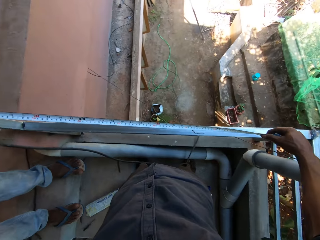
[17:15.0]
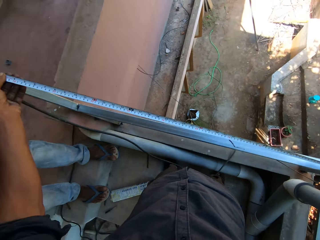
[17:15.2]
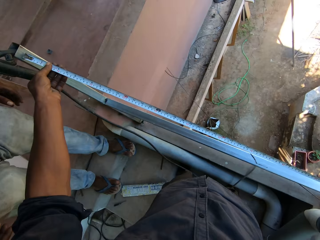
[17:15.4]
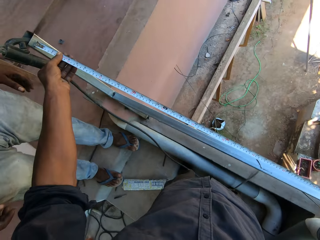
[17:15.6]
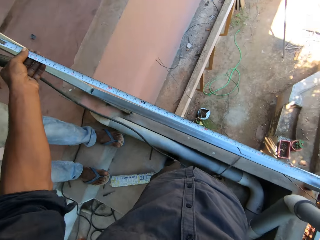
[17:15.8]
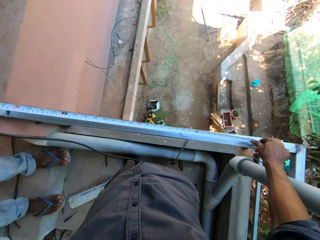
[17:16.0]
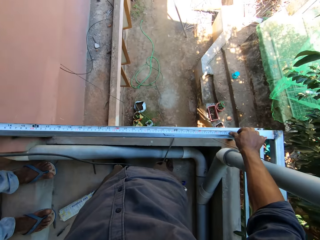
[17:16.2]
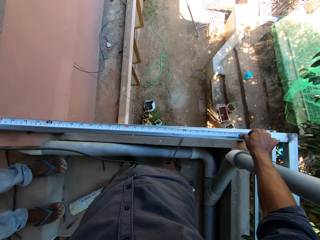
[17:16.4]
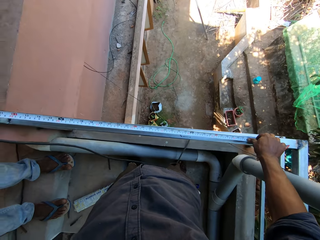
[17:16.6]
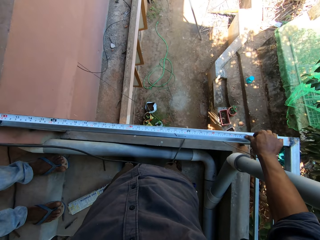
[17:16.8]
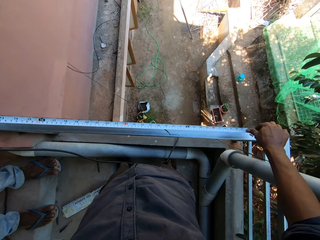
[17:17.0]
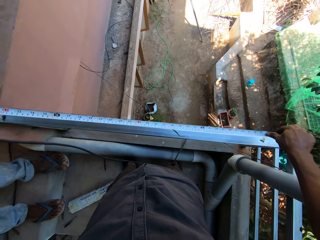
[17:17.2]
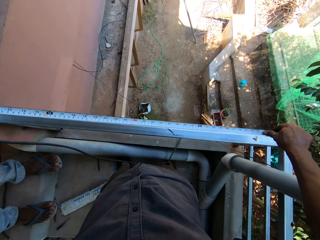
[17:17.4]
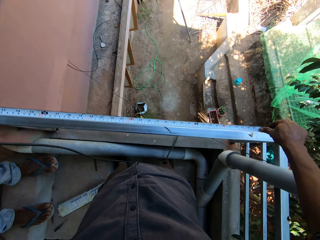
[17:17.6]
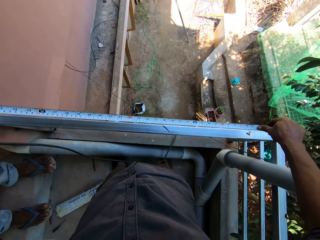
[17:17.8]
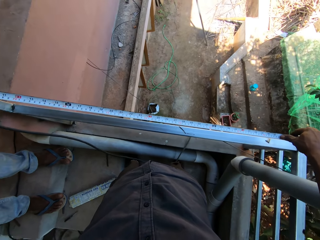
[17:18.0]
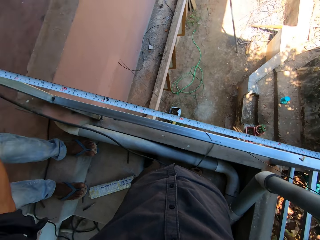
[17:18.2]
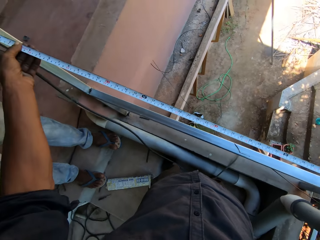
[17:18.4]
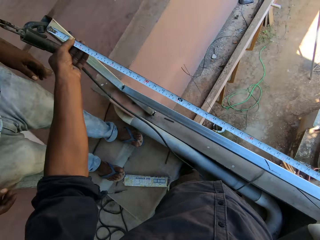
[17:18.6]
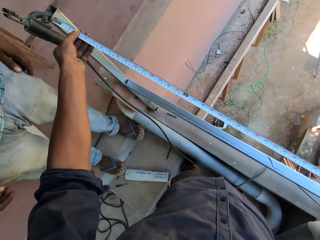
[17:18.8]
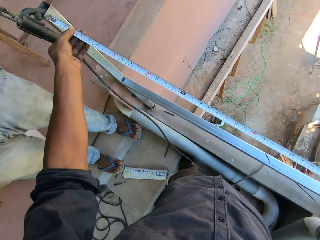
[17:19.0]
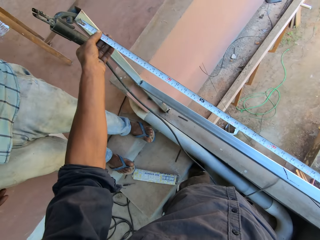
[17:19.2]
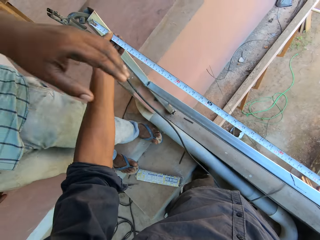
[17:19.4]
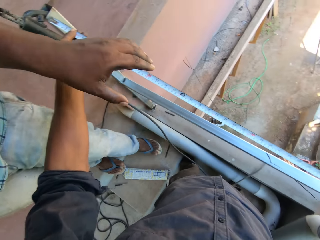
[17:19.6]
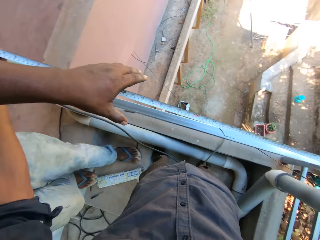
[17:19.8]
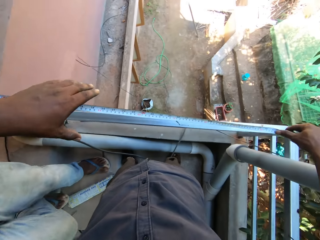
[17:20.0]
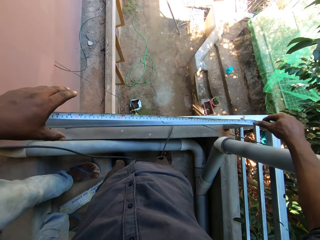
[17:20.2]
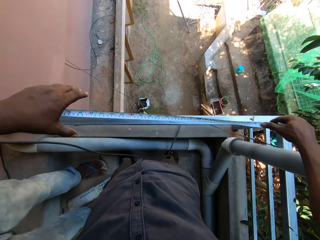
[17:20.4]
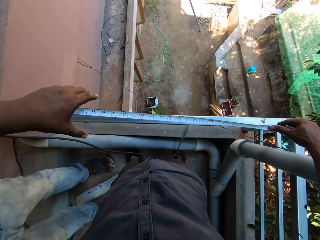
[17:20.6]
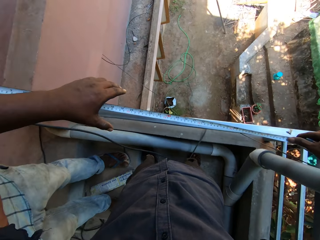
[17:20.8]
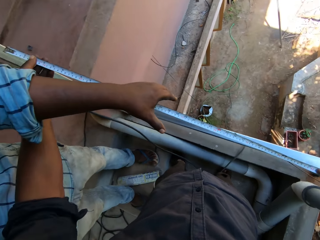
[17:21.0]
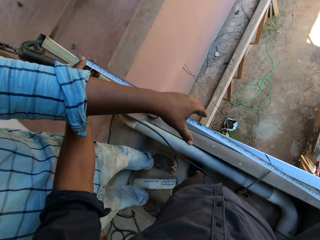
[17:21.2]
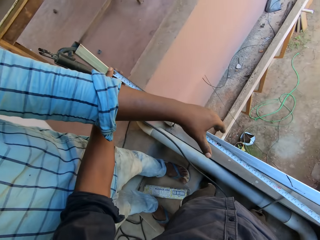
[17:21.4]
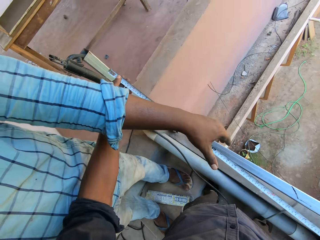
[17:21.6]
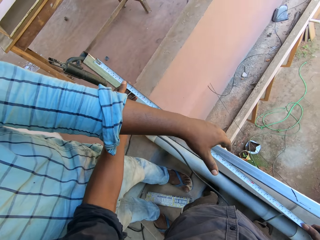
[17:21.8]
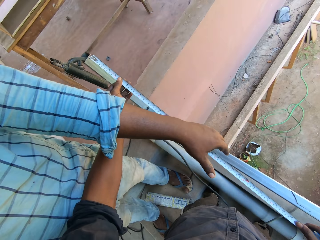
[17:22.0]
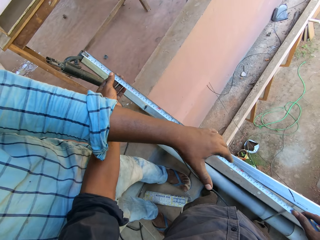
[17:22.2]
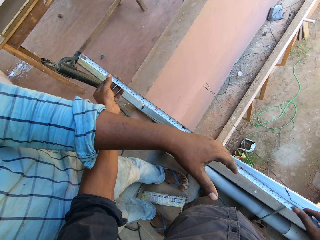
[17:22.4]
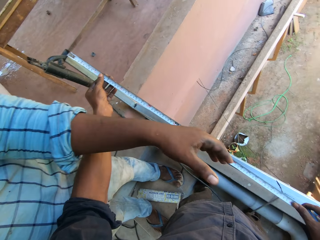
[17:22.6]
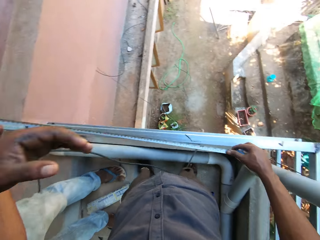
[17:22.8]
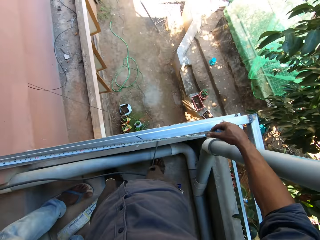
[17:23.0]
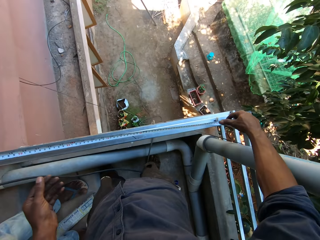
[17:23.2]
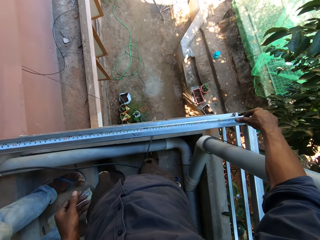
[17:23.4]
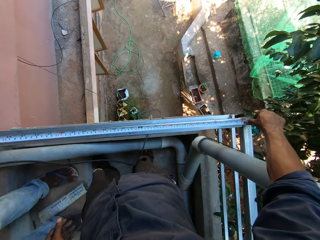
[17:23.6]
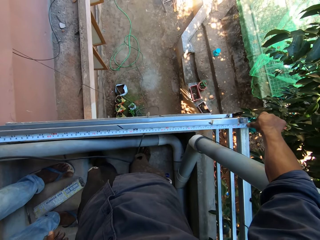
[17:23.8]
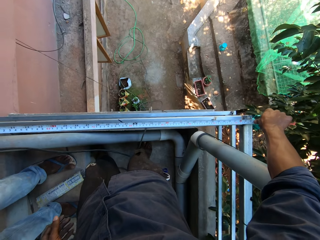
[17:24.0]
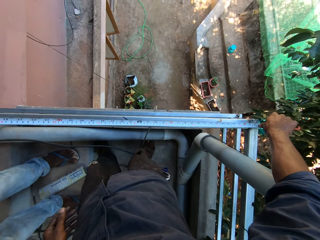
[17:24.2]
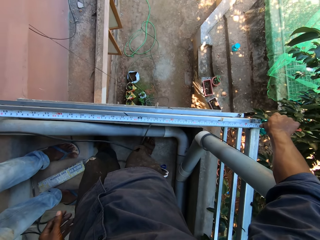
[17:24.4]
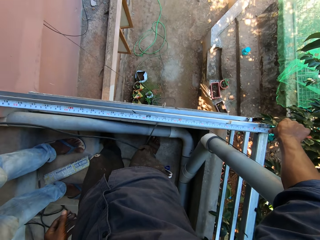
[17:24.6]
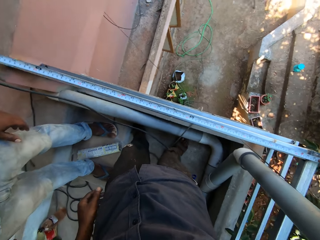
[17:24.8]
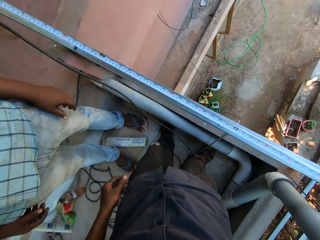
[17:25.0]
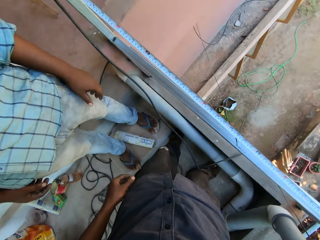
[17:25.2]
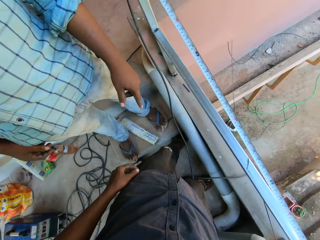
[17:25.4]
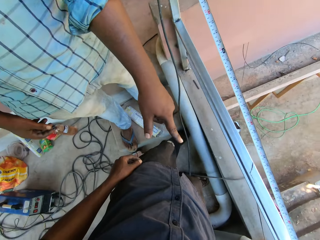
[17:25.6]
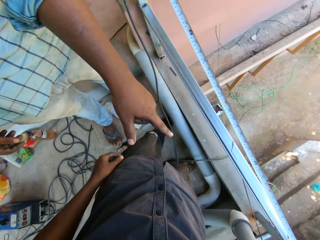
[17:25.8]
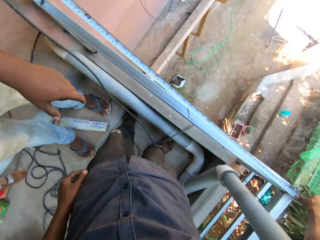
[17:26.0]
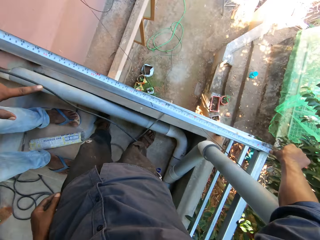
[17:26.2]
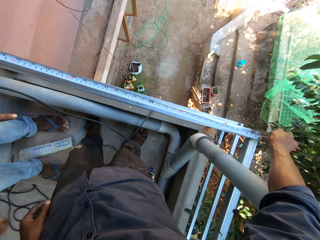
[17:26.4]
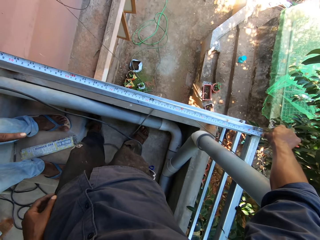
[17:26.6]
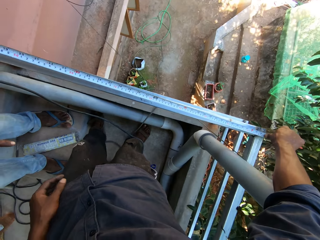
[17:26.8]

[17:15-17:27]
The camera wearer interacts with a man. The man stretches his left hand towards the measuring tape.

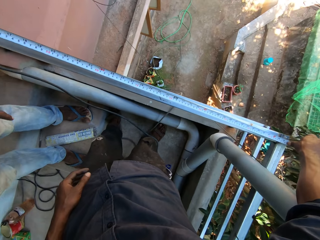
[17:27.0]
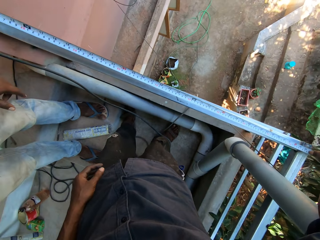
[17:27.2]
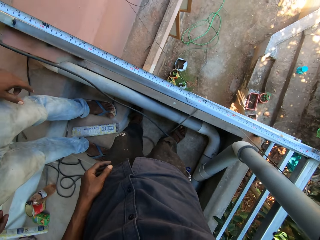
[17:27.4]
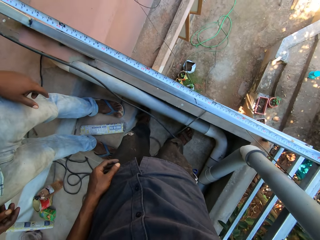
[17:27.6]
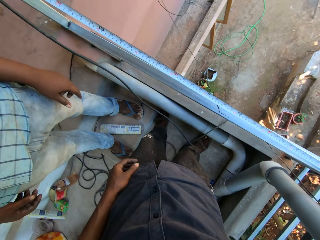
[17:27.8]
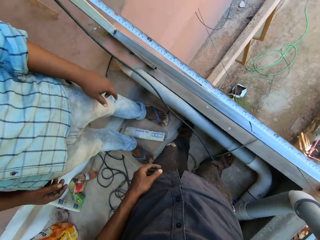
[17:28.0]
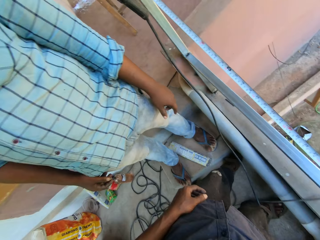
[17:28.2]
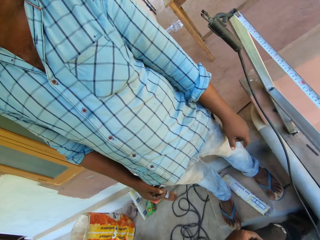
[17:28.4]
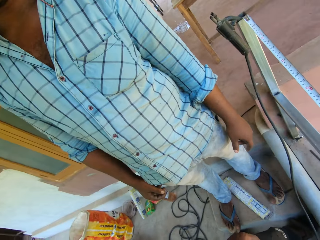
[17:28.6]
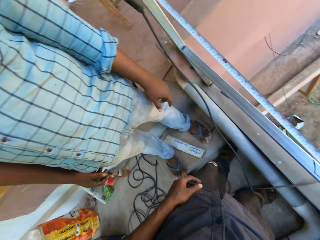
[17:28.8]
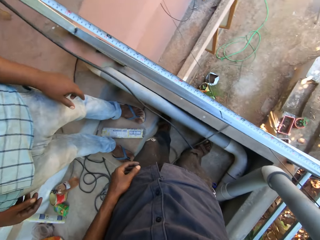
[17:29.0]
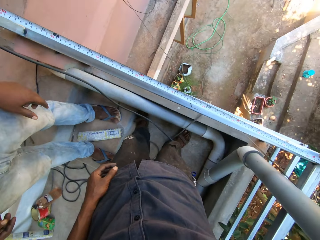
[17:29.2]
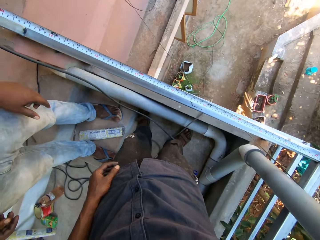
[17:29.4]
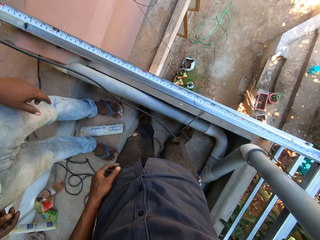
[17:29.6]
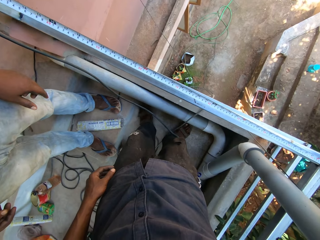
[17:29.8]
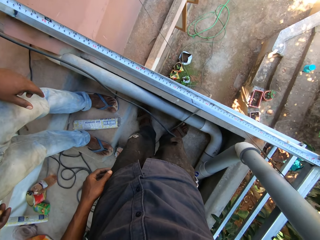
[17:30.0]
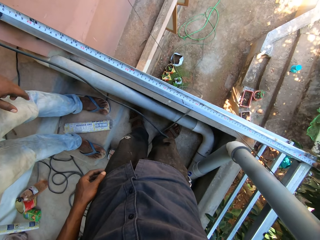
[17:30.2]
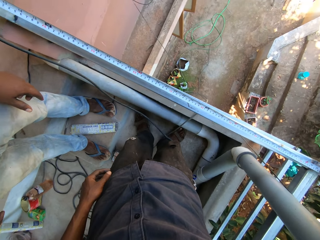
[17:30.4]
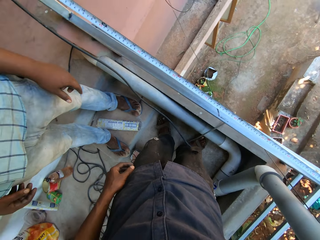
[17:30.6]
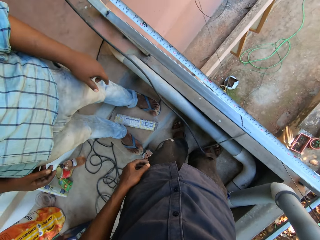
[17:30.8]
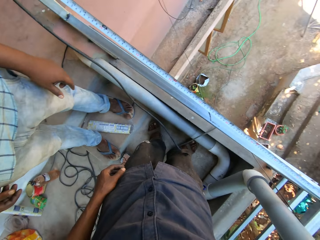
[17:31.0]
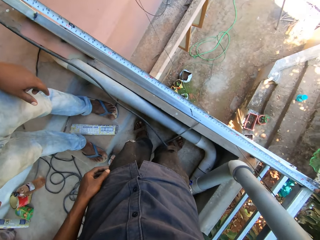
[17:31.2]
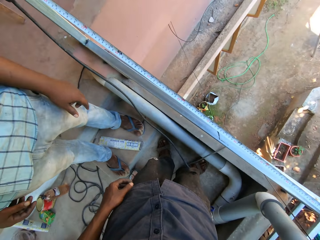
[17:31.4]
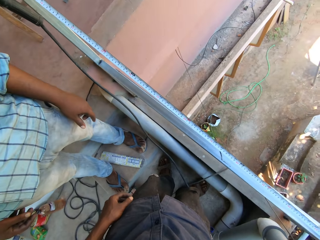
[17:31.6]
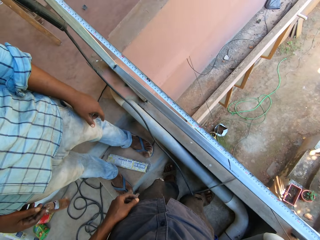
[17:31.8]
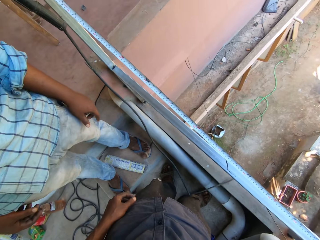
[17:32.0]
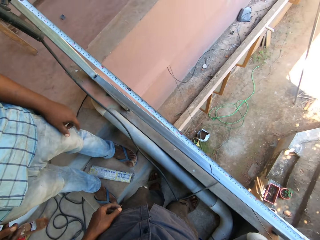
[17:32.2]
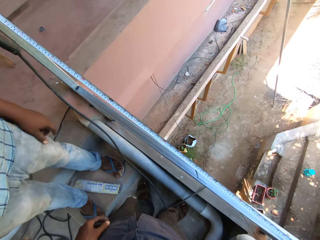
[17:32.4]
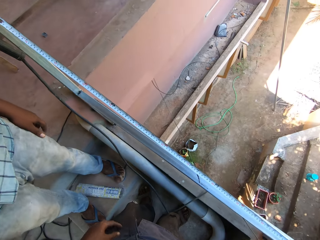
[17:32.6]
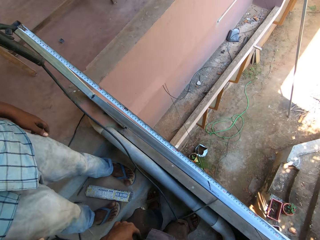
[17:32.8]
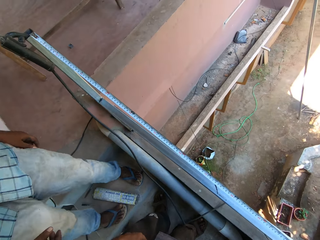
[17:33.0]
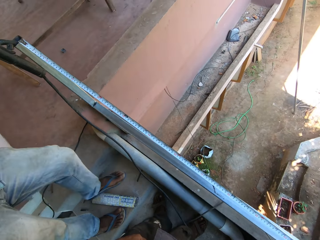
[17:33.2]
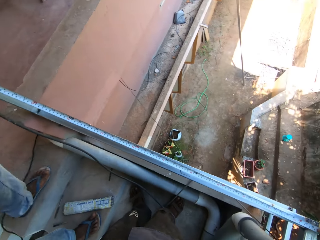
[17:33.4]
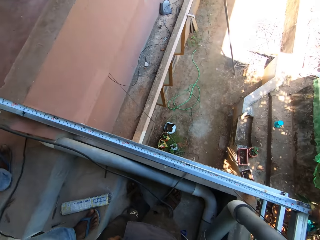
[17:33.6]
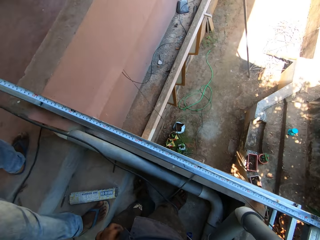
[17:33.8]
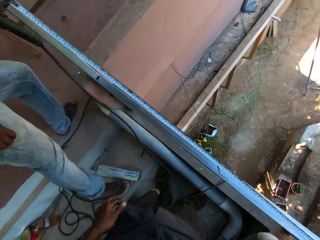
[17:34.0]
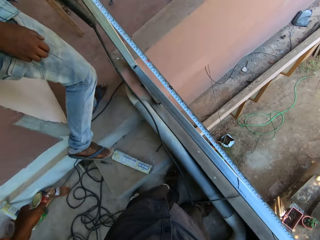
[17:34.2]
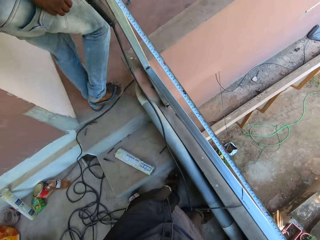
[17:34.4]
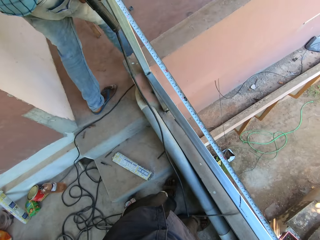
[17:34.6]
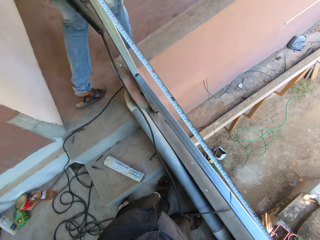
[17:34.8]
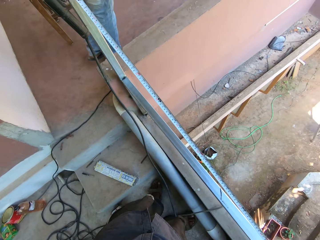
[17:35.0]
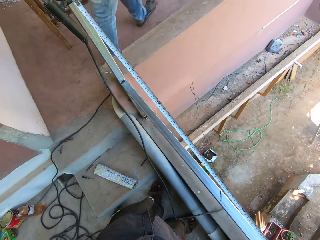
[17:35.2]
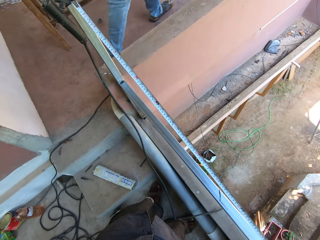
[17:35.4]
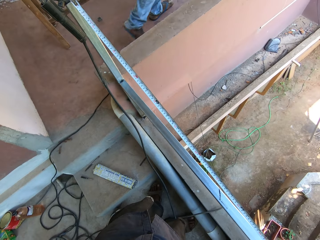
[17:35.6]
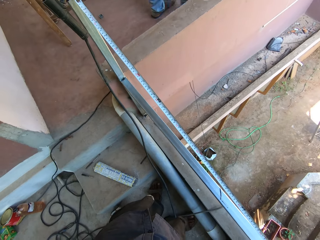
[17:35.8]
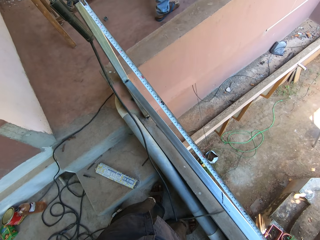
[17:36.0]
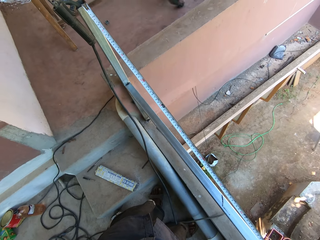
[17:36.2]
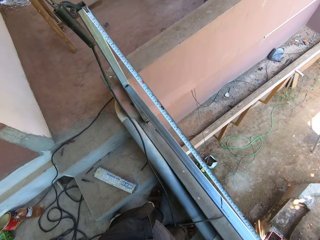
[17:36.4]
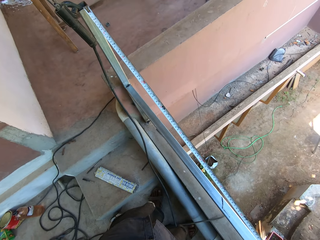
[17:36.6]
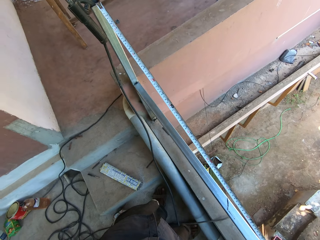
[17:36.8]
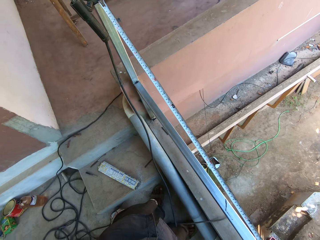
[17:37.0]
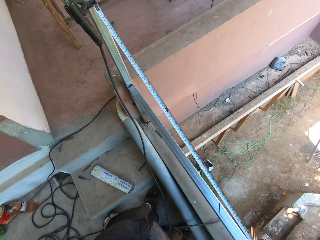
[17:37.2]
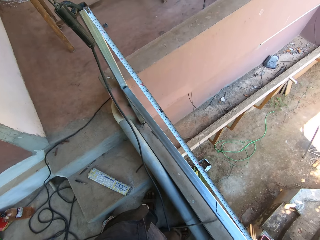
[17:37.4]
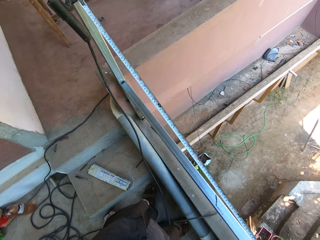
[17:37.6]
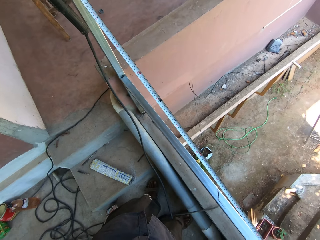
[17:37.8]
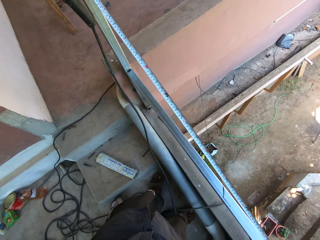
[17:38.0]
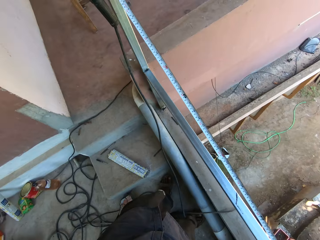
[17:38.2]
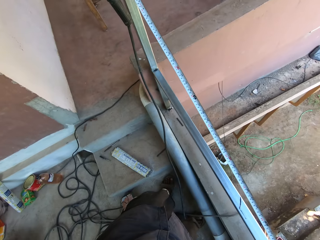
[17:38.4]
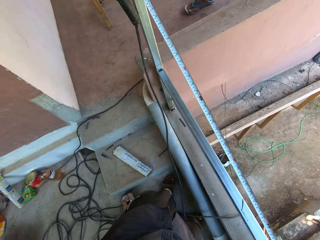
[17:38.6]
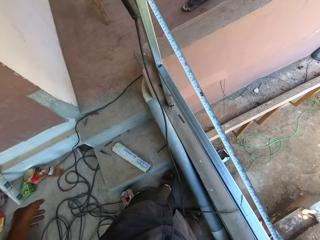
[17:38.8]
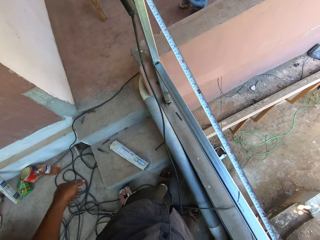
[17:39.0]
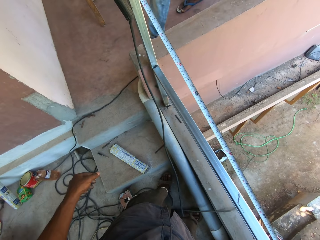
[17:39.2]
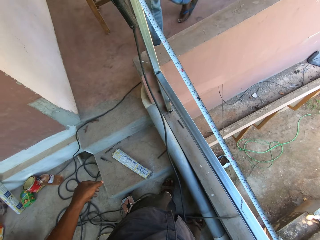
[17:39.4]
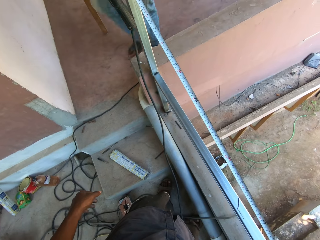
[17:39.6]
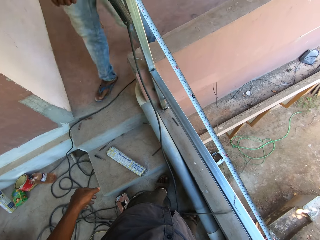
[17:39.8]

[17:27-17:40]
A person walks around.
